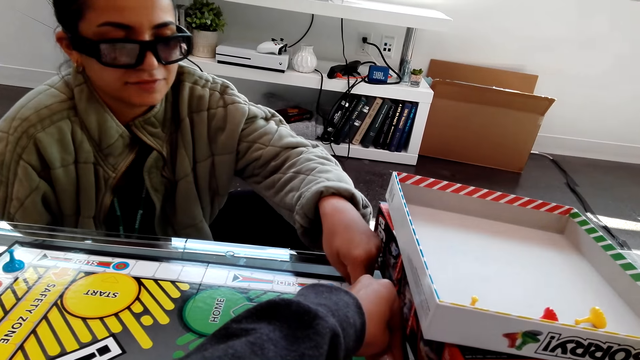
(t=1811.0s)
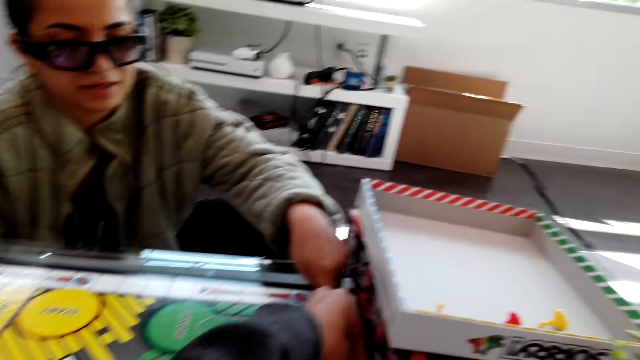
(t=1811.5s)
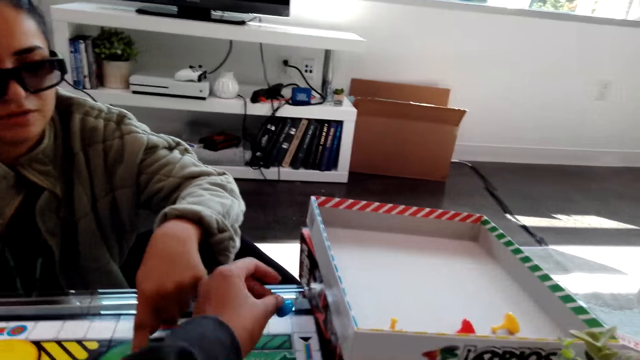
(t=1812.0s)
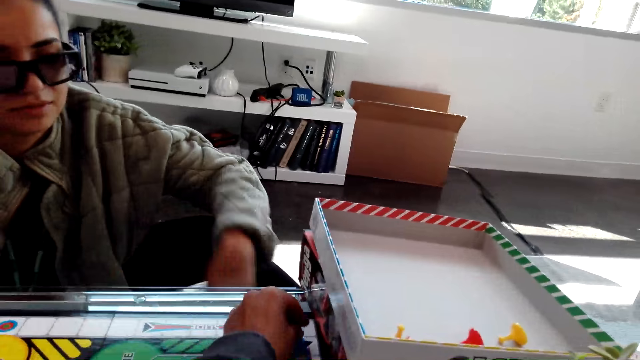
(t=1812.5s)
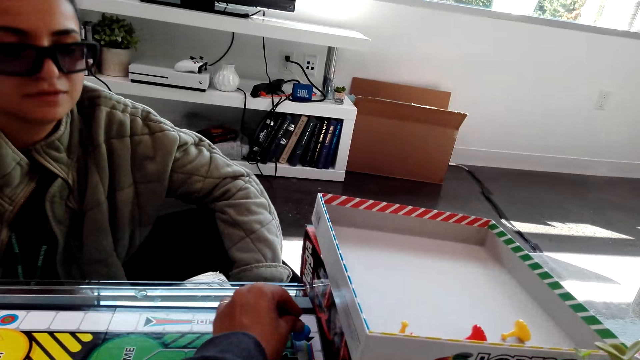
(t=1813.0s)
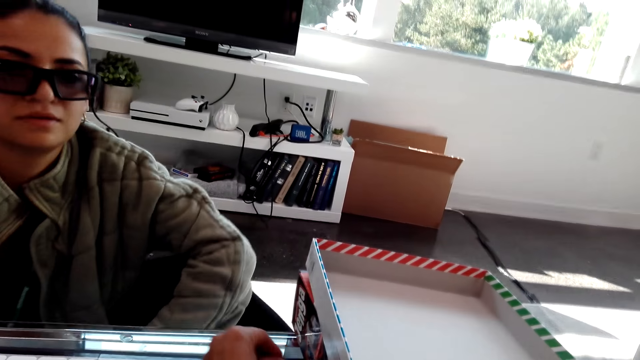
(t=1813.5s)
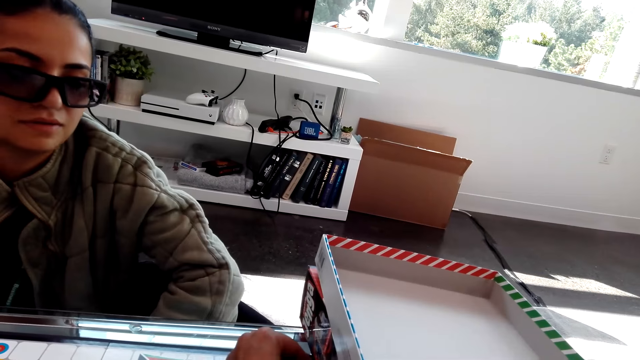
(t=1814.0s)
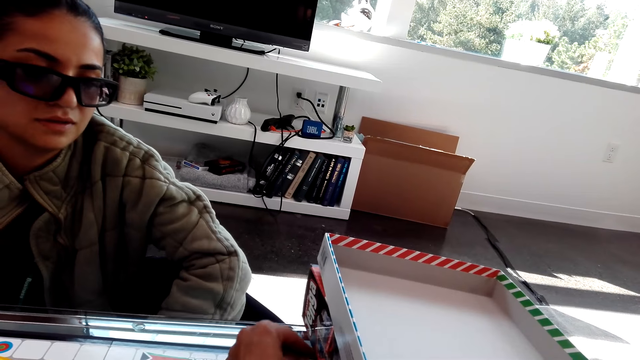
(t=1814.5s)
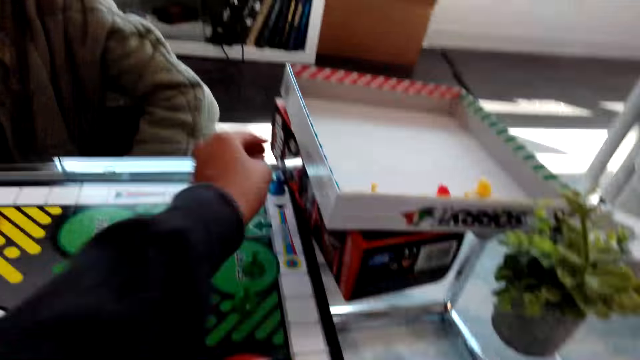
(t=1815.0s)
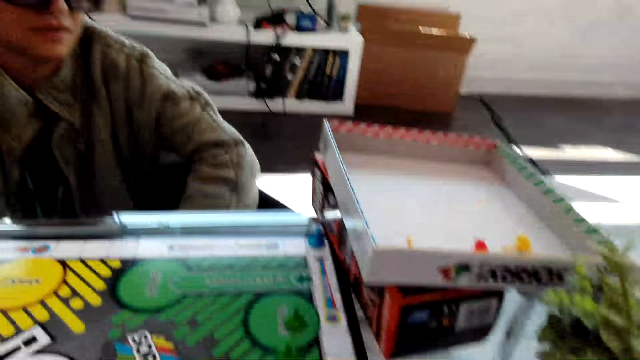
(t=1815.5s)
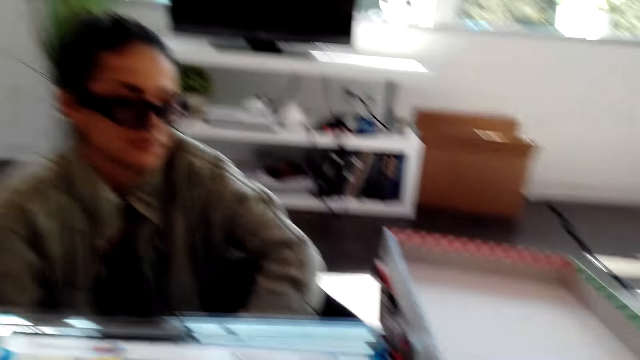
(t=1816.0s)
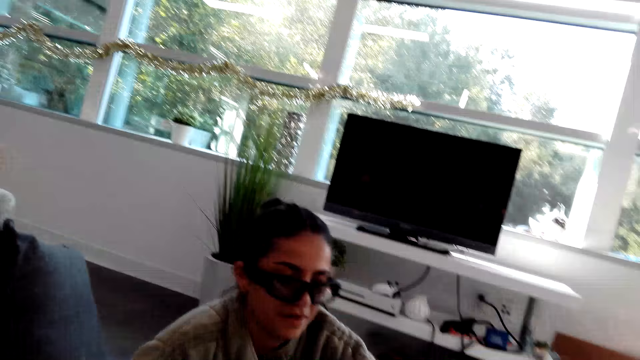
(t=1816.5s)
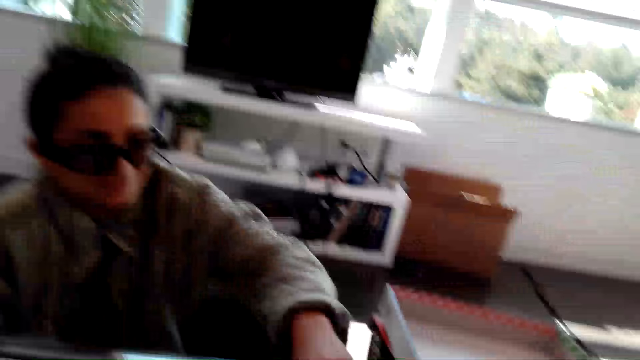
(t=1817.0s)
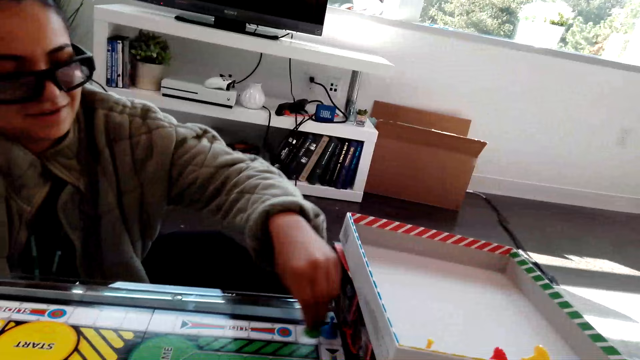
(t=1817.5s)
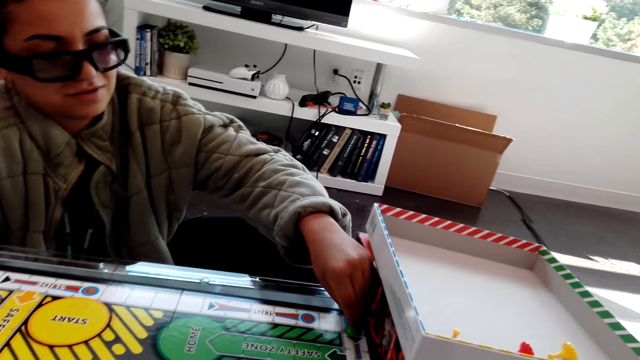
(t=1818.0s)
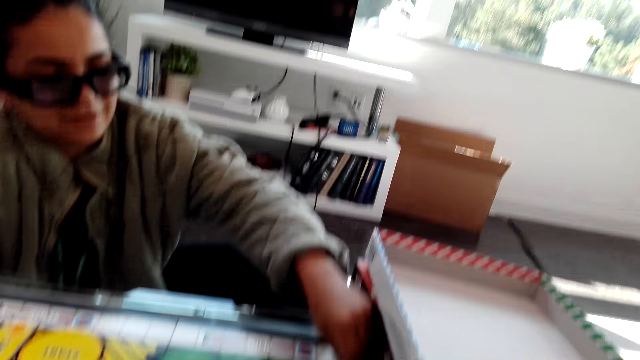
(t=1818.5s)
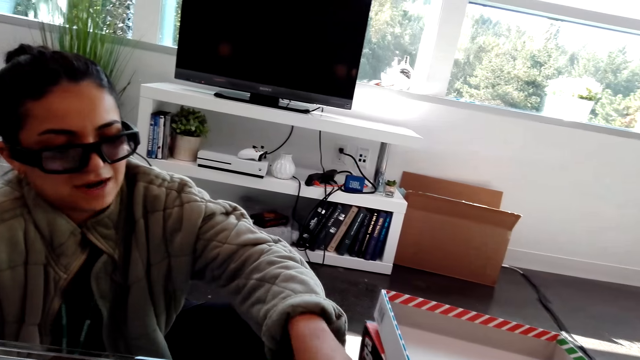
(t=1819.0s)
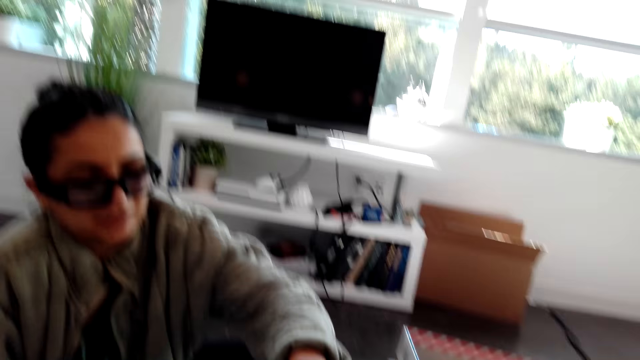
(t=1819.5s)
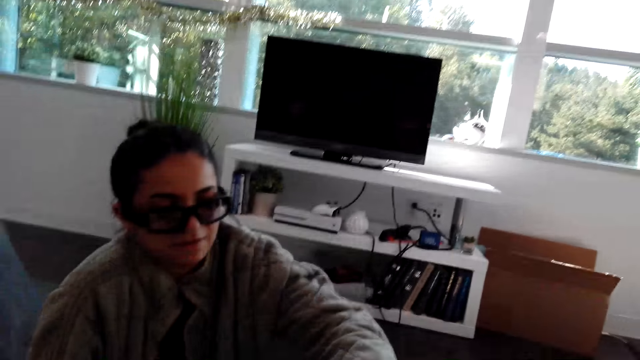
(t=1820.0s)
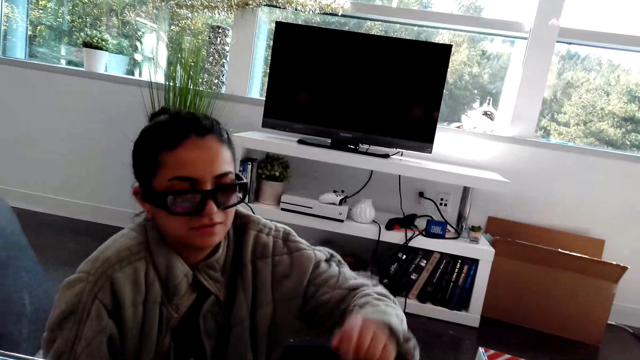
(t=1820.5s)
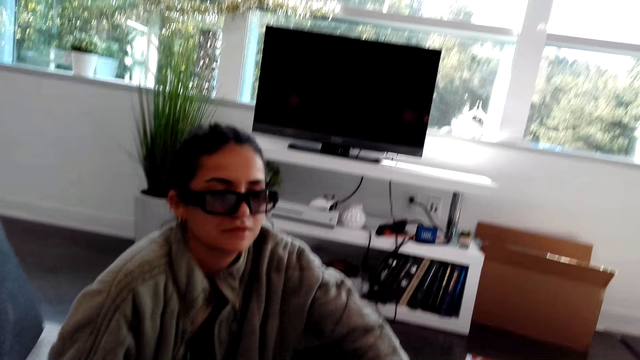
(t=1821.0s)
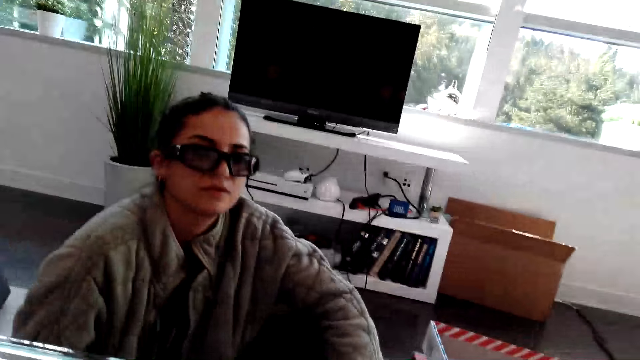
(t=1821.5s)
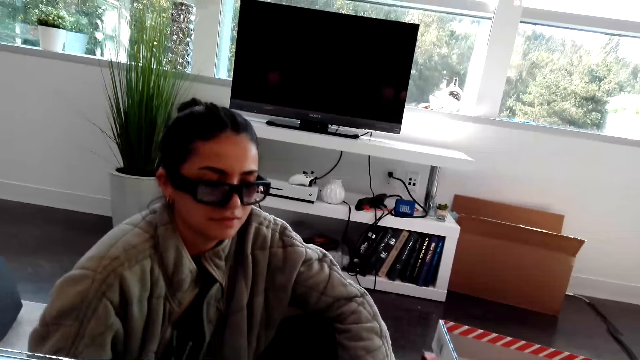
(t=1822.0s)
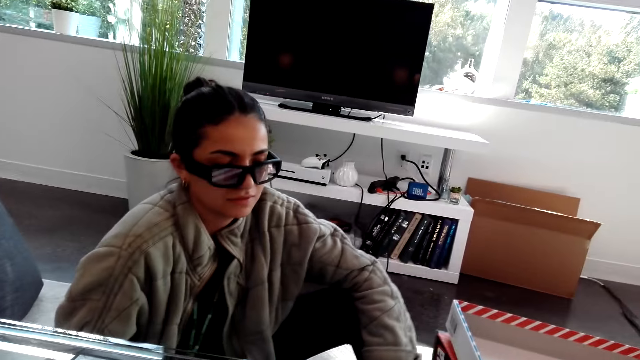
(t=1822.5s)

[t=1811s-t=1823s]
A woman points at the chess chart. The camera wearer puts down a chess piece. The woman plays a Sorry dice game and moves a chess piece.

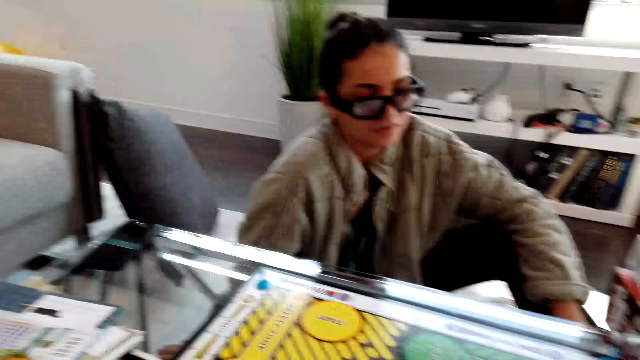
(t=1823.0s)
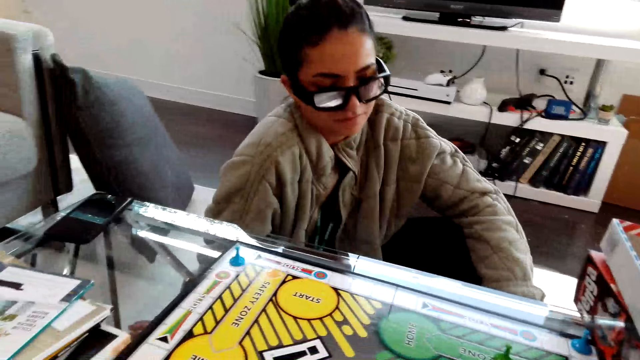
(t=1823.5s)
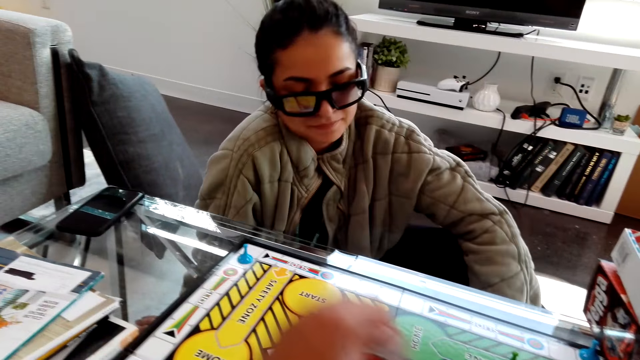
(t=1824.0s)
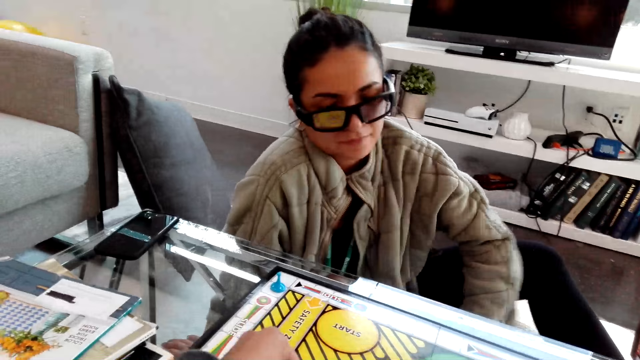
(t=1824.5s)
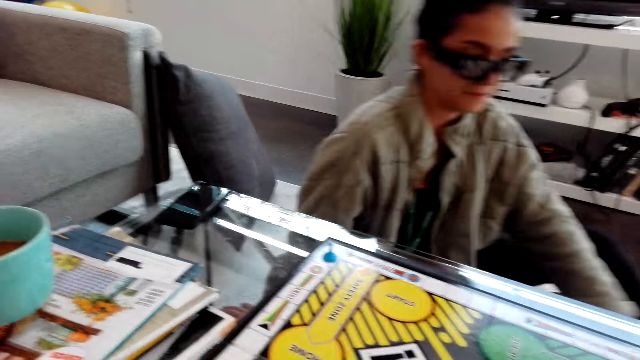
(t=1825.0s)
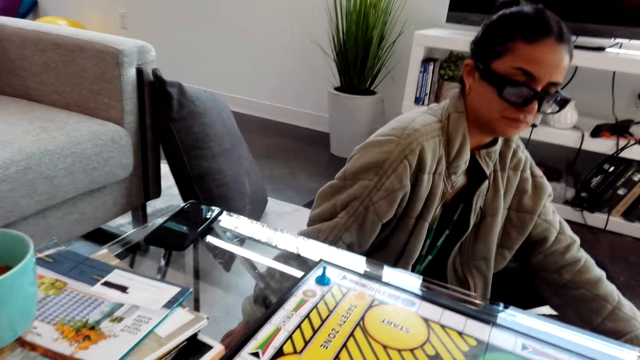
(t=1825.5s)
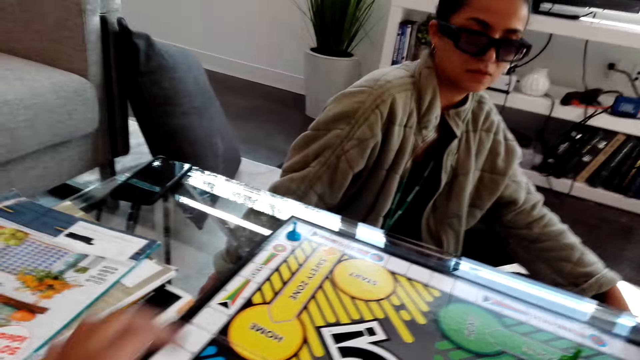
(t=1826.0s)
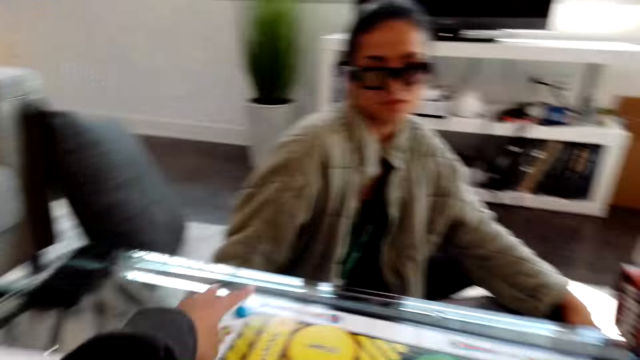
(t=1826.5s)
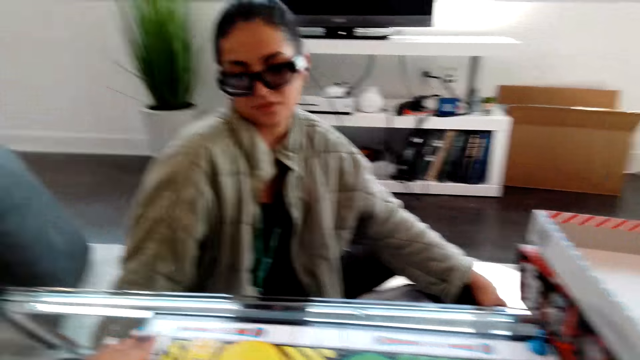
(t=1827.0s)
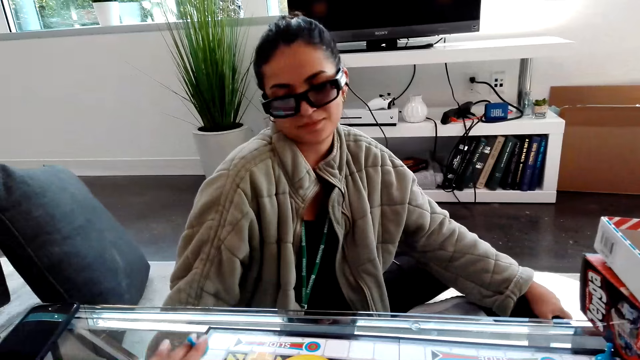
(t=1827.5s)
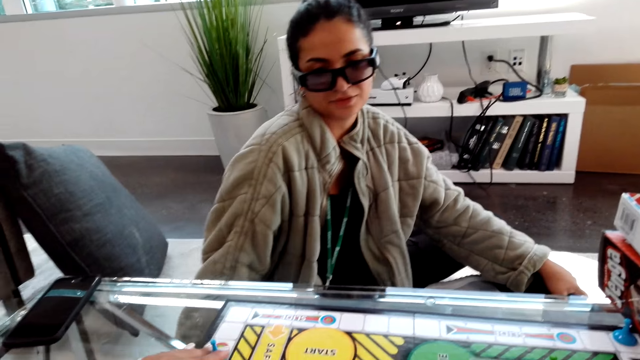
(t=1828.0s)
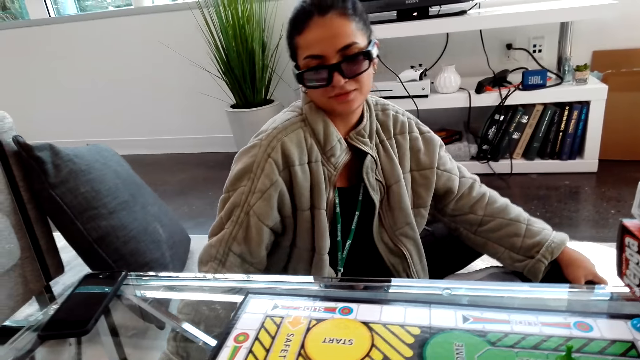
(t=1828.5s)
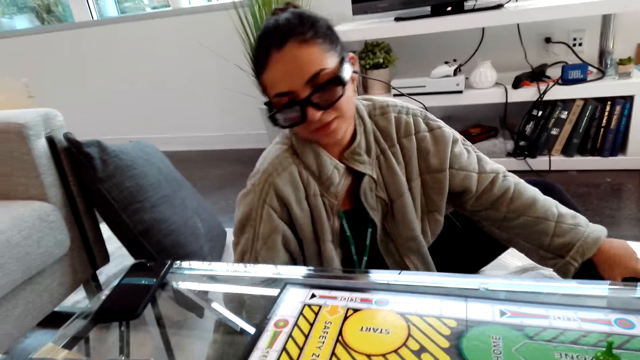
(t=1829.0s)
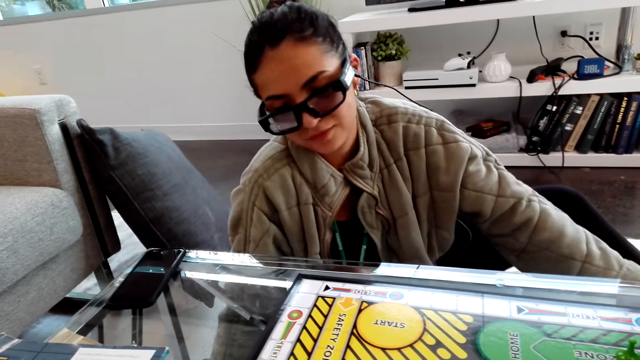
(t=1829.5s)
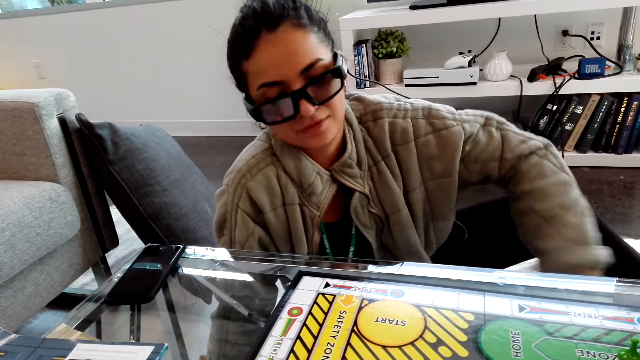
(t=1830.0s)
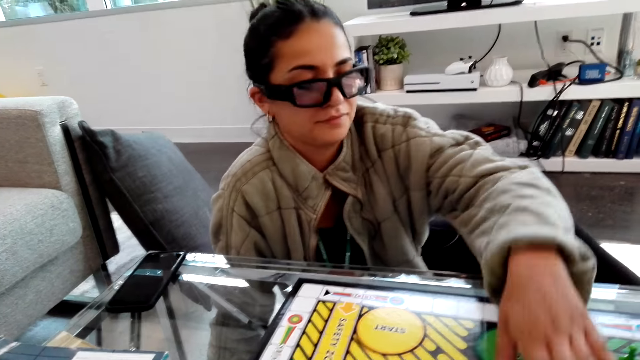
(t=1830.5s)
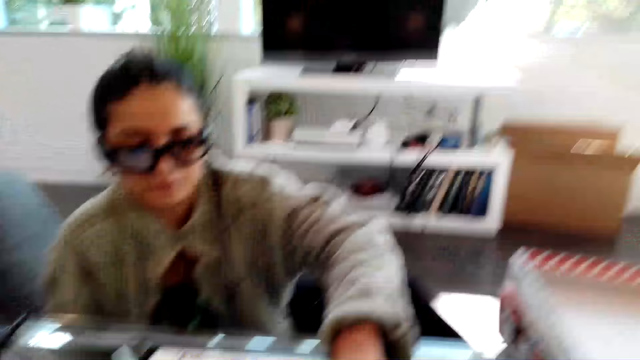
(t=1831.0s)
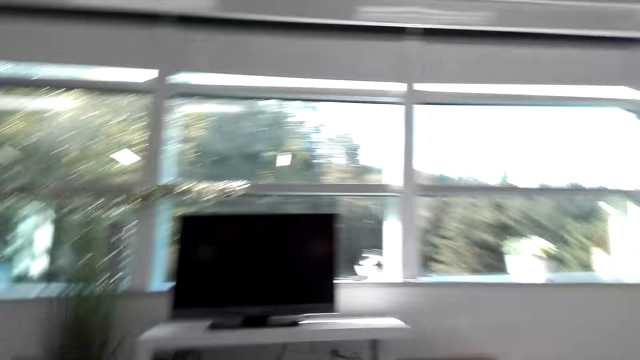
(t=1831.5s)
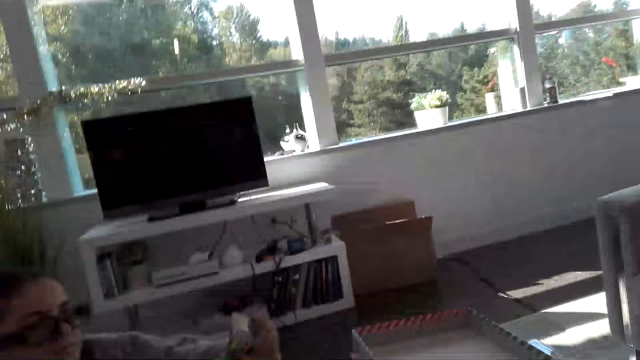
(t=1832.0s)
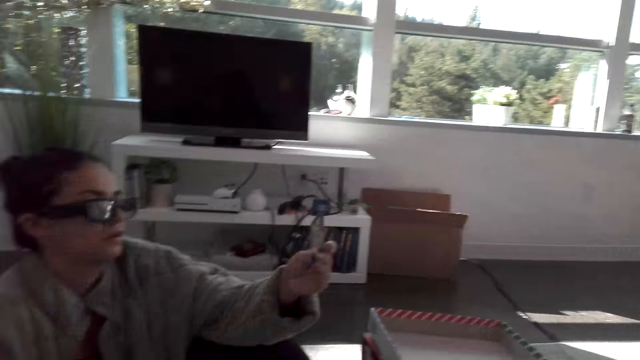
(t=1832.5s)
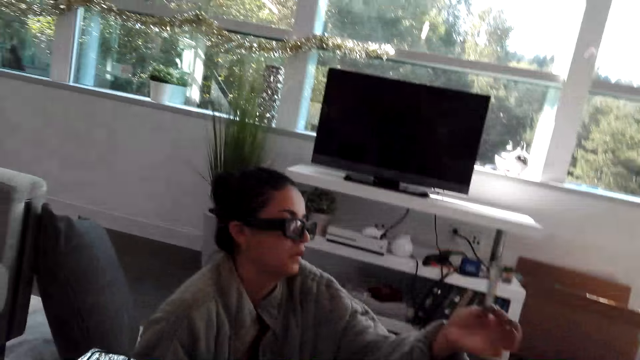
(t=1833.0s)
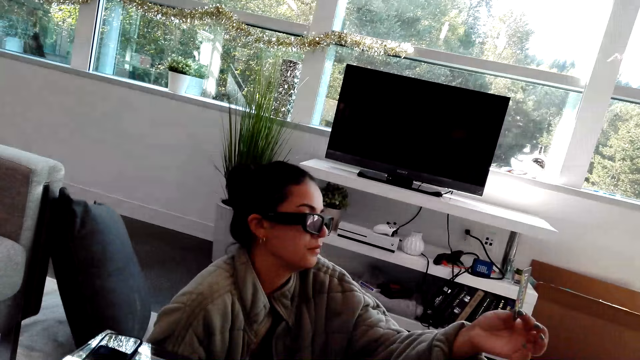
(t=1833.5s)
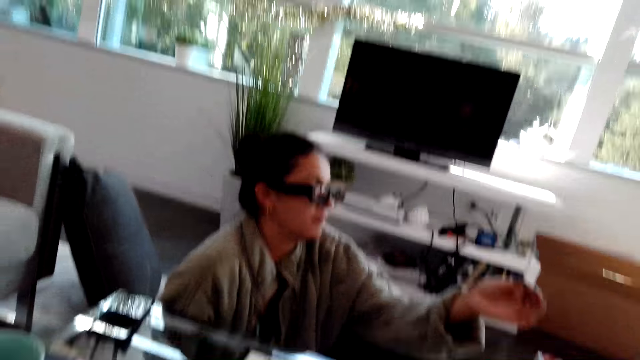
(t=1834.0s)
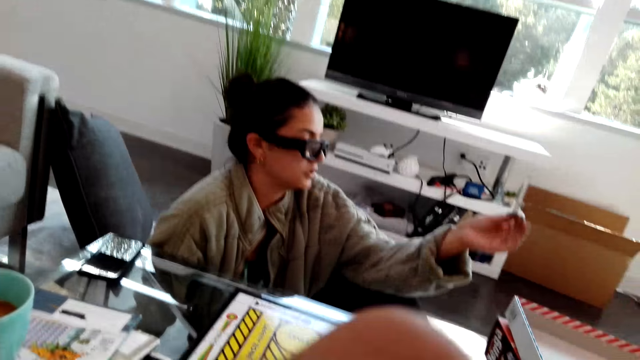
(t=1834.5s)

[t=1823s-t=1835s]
The camera wearer moves a hand, picks up a chess piece, and plays a Sorry dice game. A woman picks a card. The camera wearer talks with the woman.
